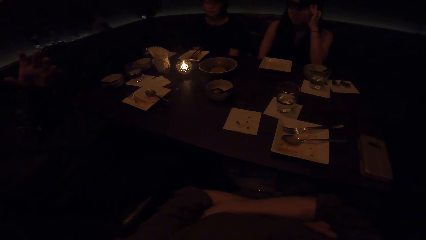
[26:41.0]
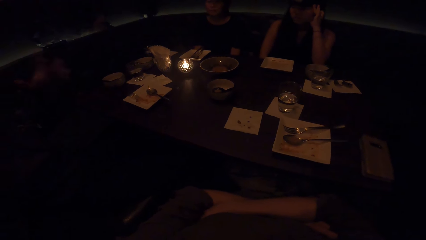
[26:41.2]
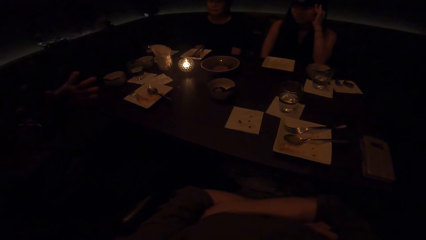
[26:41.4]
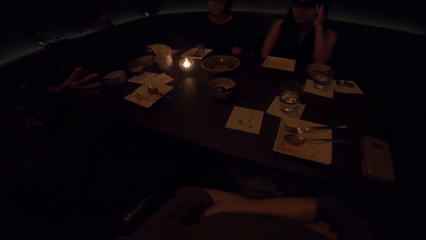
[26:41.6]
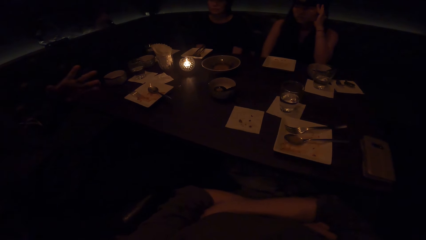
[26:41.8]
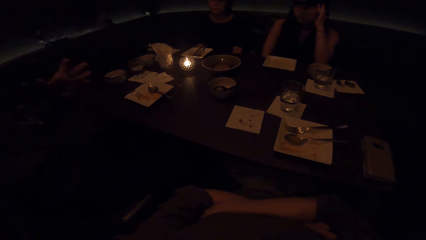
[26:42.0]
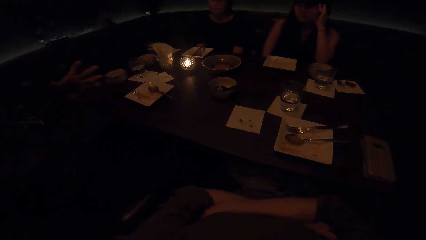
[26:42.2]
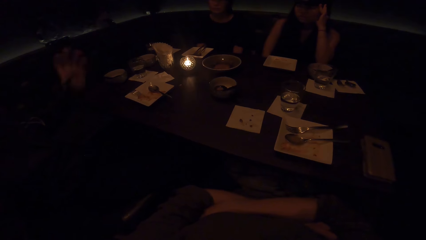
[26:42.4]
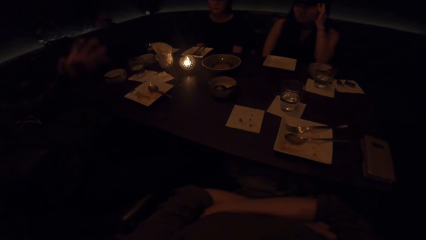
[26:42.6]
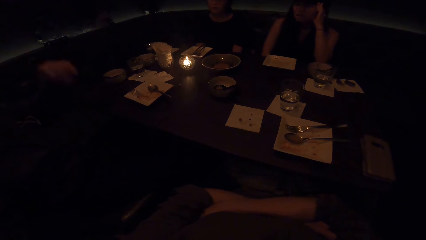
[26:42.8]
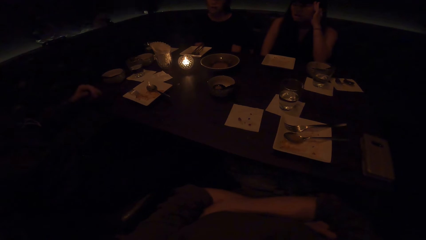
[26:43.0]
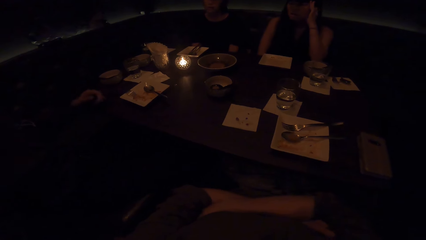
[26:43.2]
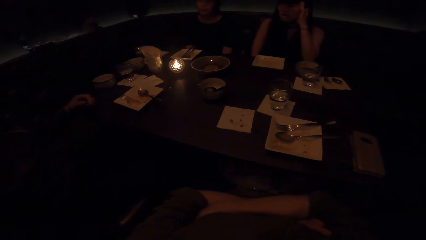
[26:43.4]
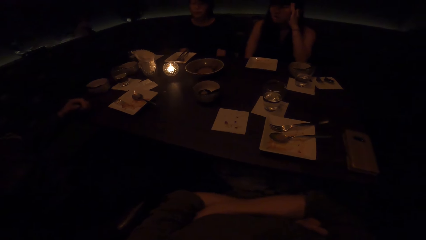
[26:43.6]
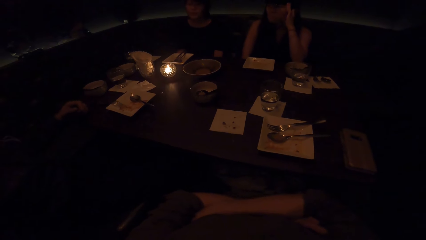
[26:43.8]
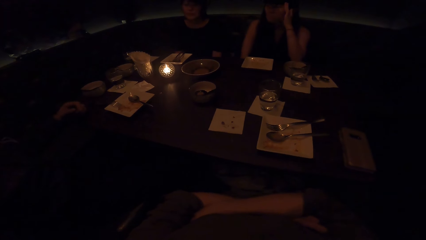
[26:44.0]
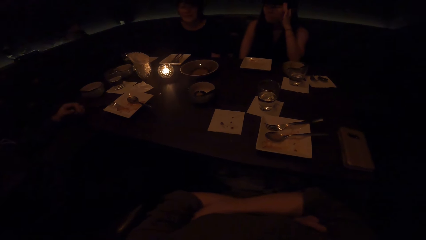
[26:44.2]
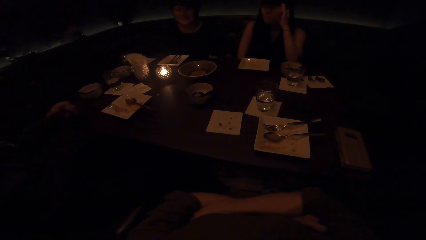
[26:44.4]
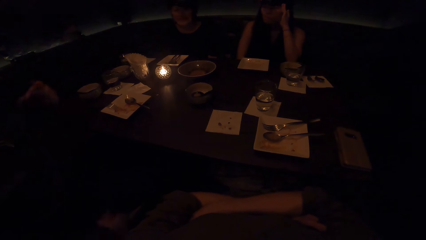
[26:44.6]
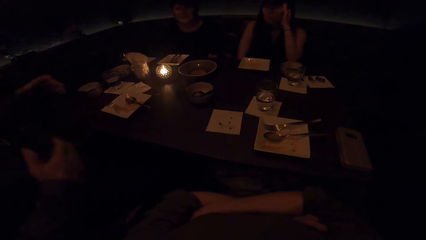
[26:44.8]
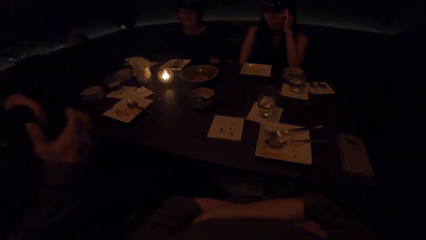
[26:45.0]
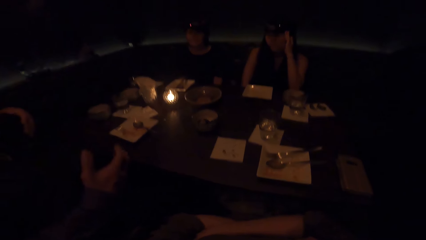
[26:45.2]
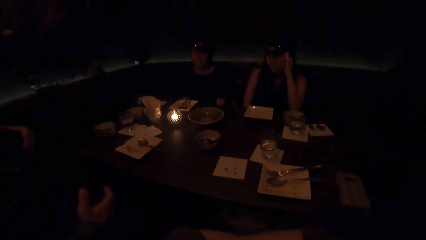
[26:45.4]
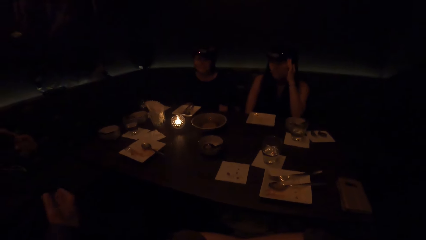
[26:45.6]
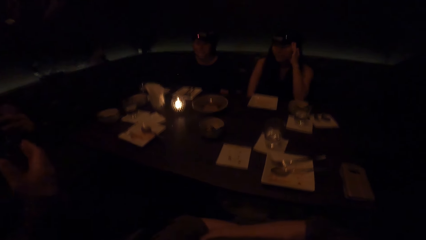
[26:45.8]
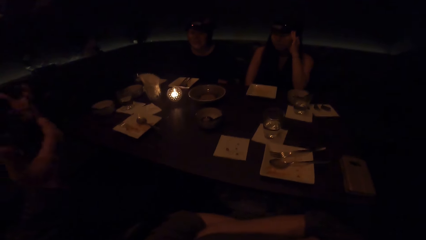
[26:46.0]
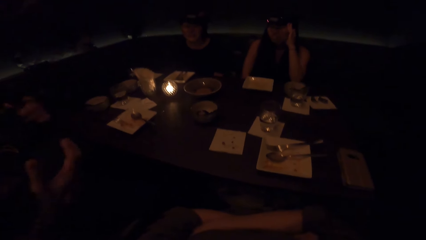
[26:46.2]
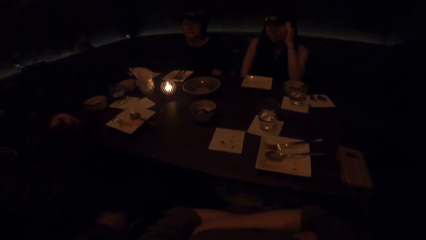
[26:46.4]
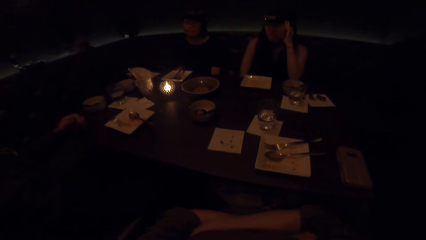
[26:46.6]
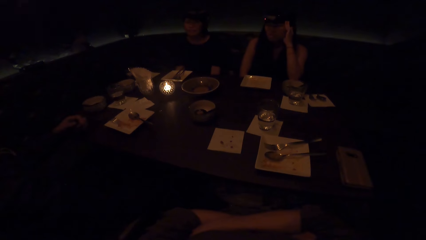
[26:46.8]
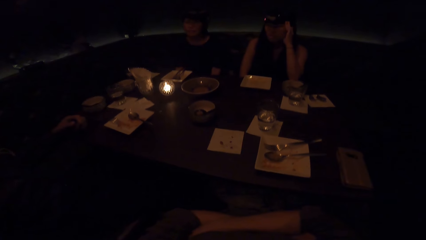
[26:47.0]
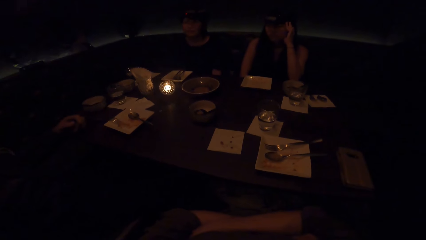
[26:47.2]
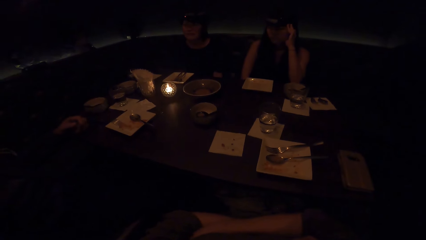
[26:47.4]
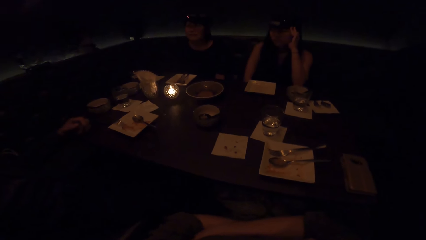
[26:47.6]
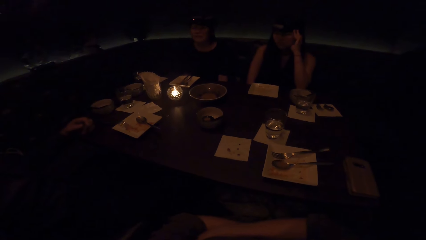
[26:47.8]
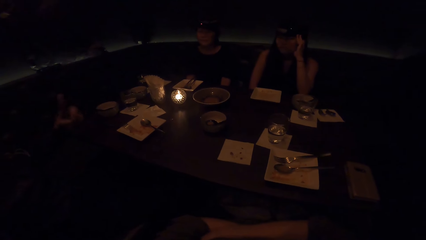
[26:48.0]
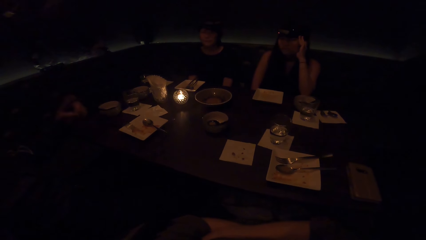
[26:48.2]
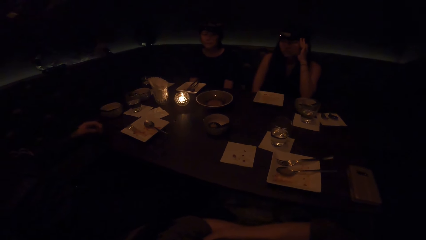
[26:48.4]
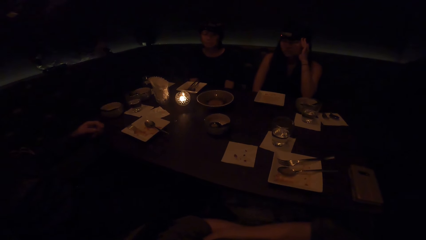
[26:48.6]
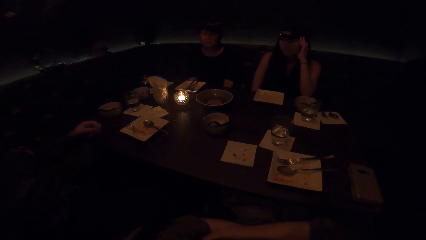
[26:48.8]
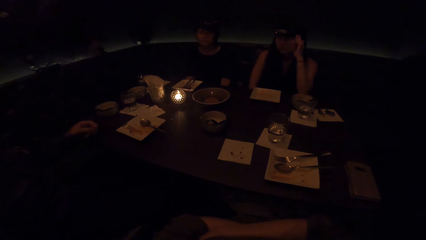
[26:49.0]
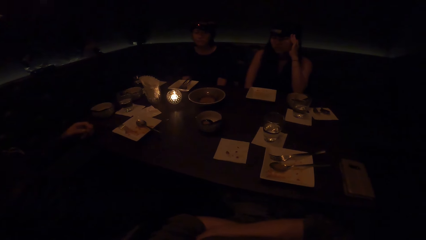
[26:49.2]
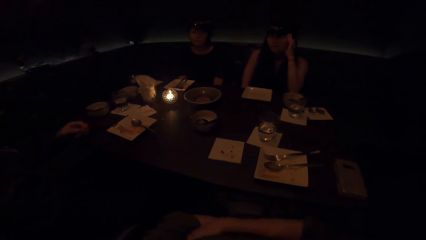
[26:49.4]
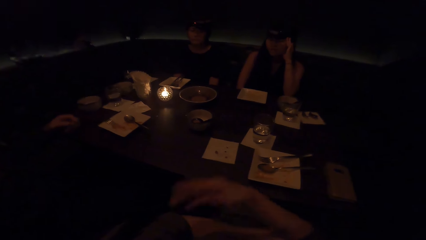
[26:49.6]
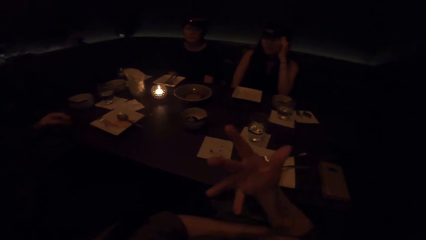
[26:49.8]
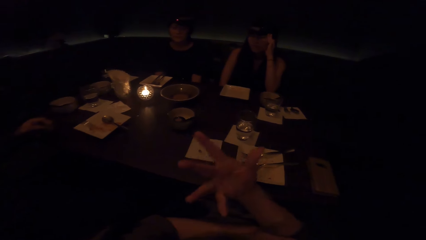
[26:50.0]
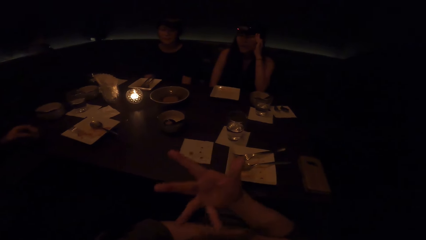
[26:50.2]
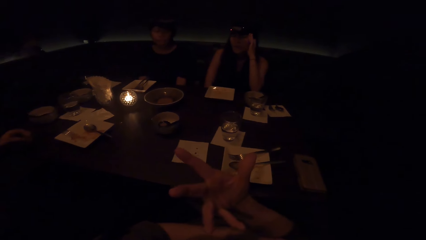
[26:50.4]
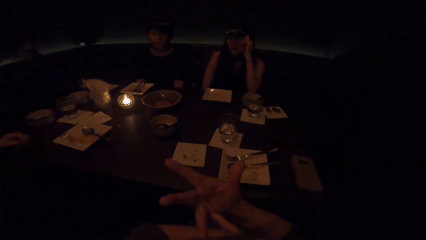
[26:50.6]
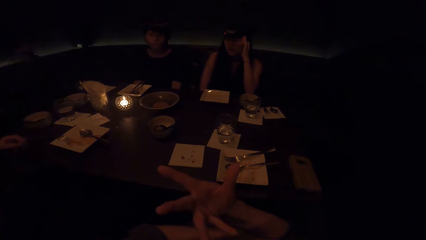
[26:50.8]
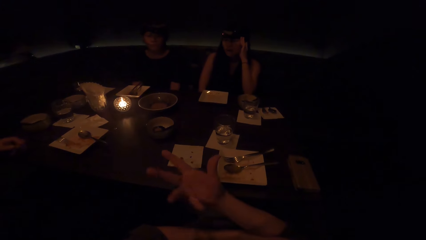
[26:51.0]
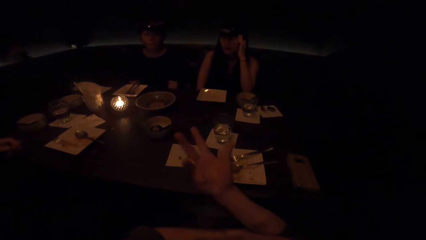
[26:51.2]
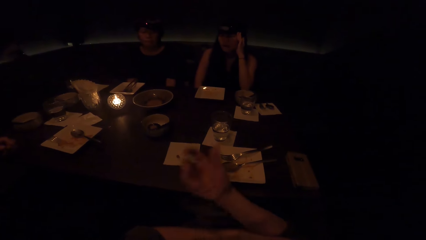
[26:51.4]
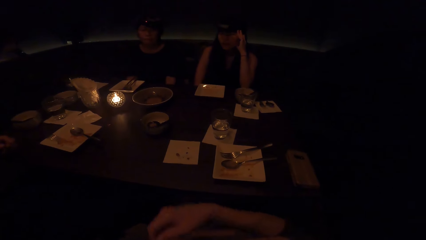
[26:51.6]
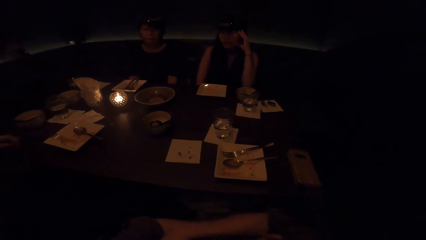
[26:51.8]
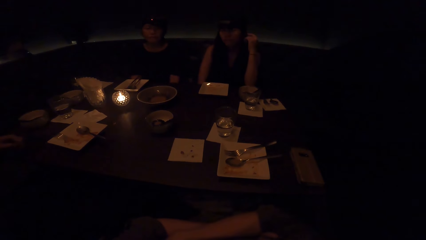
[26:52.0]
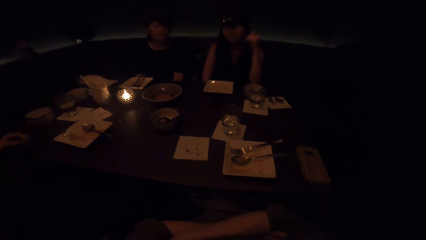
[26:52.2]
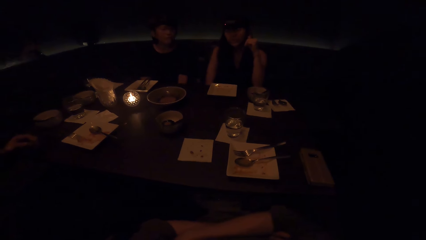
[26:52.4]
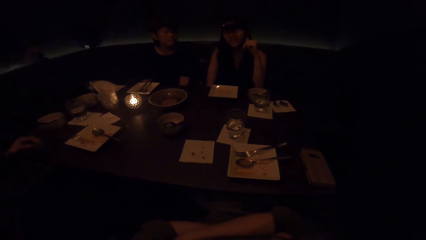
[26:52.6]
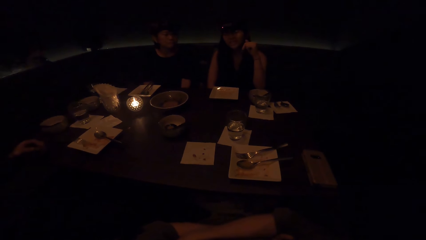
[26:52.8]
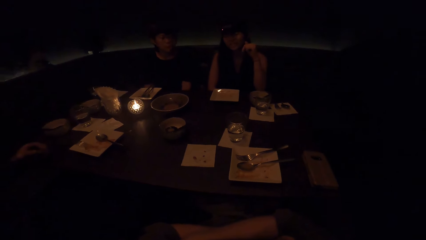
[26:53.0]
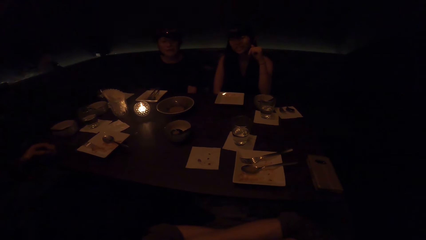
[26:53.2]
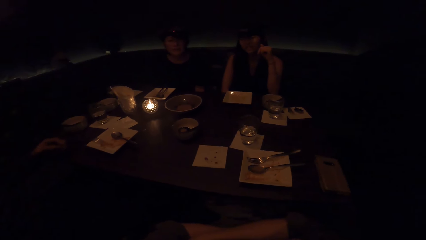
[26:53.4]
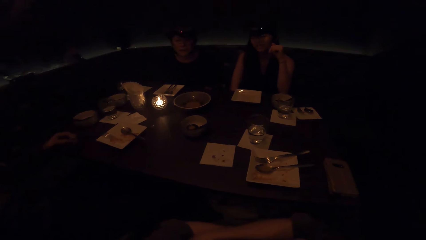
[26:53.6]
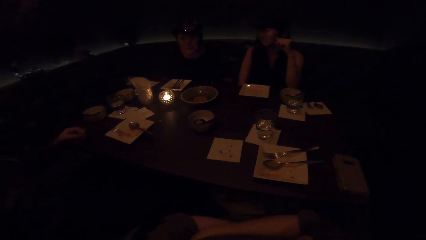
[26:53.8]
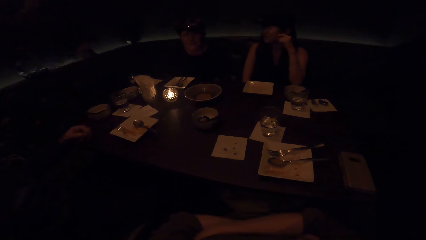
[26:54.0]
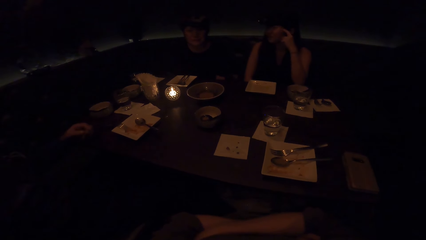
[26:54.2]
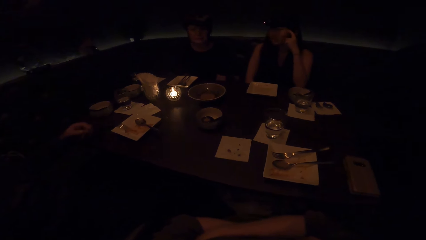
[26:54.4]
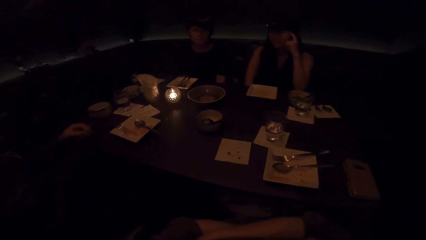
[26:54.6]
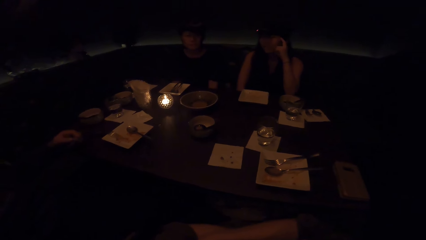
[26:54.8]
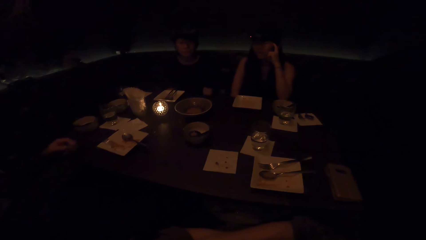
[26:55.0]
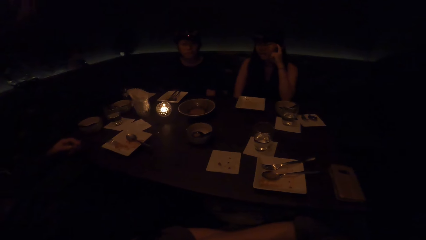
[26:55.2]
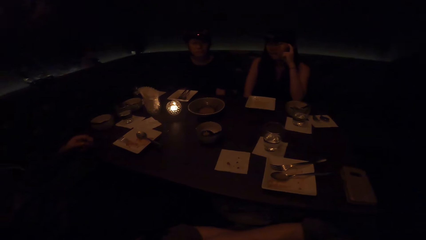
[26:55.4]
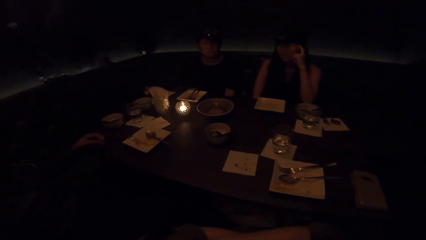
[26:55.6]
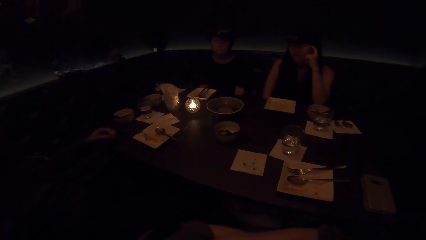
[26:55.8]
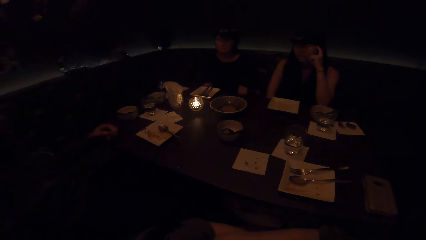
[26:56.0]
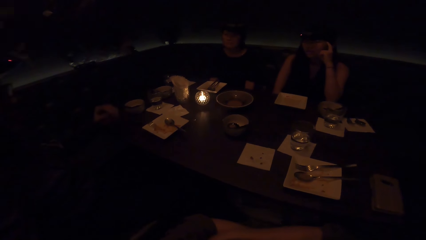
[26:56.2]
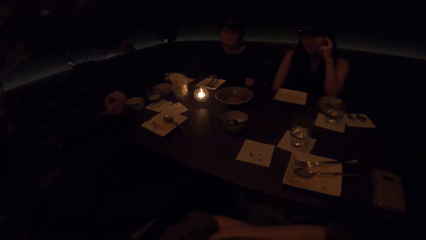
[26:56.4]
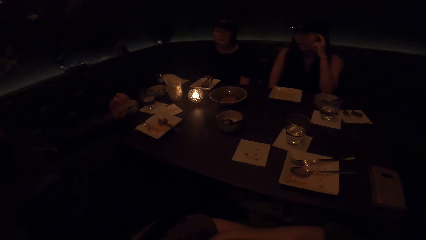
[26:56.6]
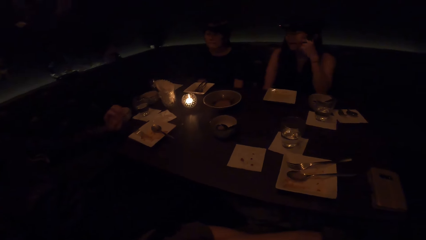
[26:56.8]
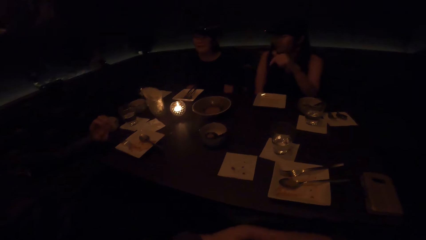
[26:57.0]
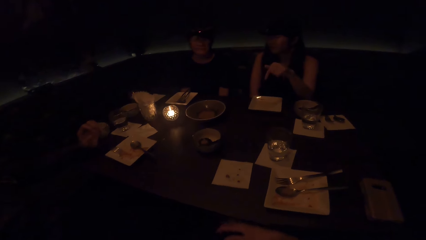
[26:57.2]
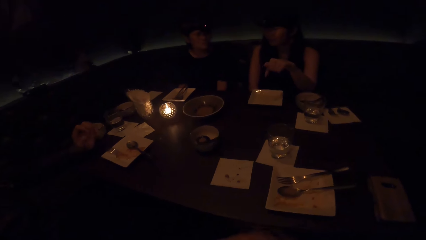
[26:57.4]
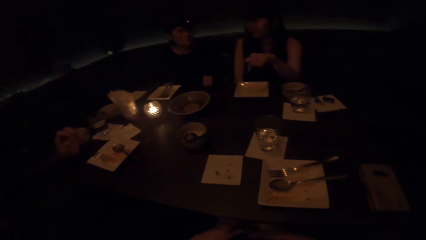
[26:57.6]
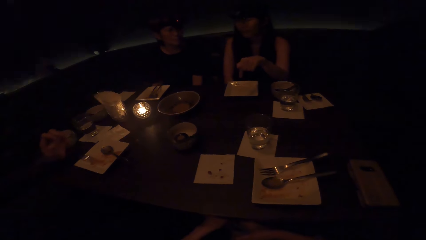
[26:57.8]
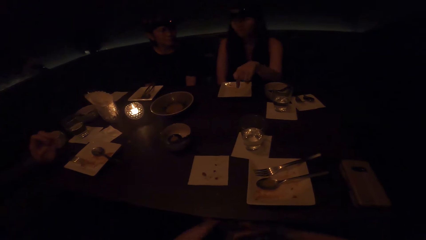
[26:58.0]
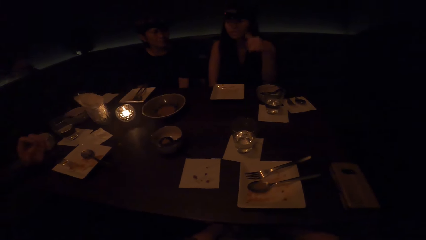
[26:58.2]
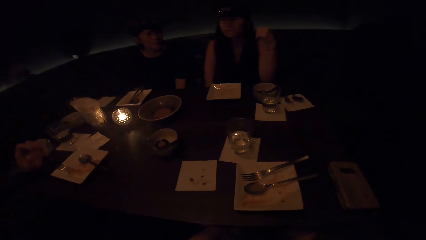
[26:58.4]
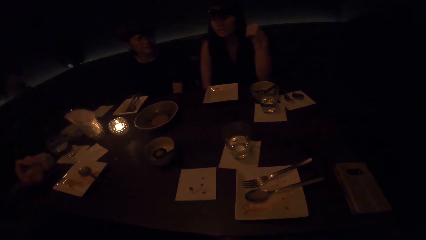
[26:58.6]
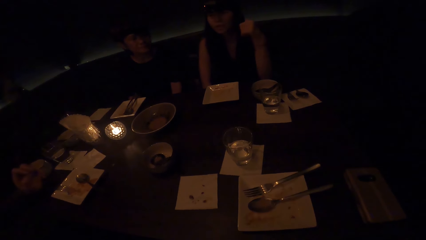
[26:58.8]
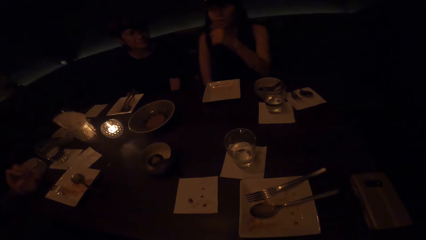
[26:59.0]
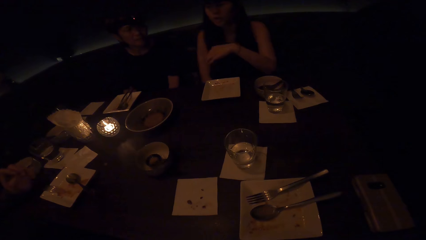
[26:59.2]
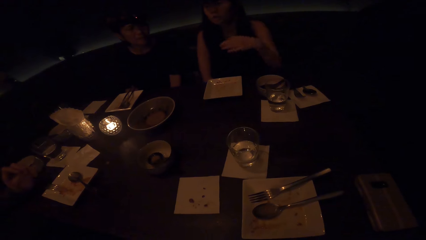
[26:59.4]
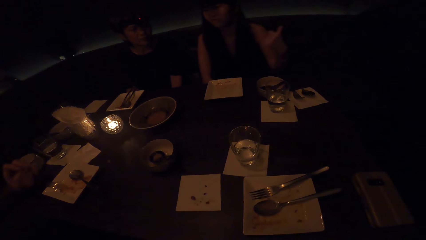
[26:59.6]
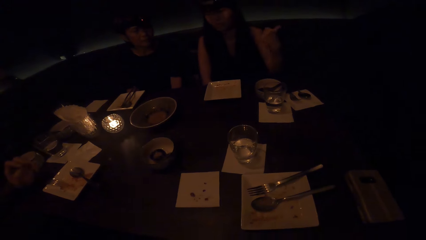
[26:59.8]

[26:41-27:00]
The camera wearer converses. A woman converses. Someone else converses.
